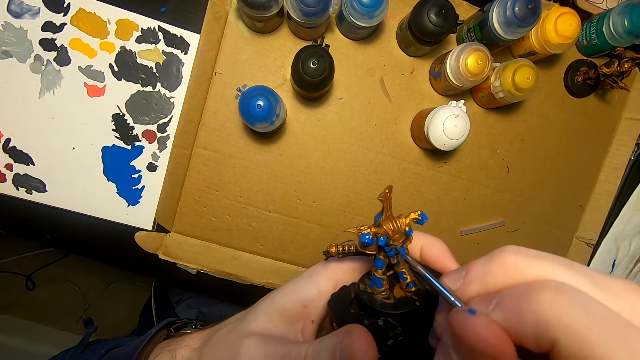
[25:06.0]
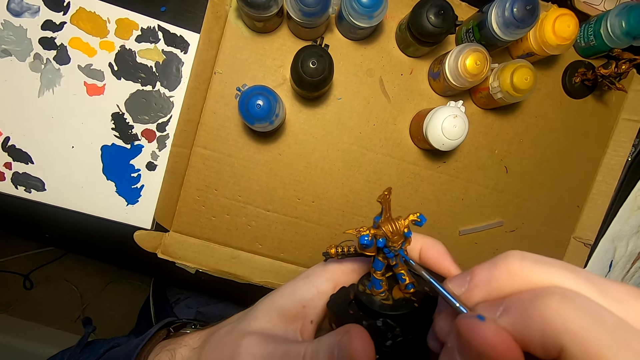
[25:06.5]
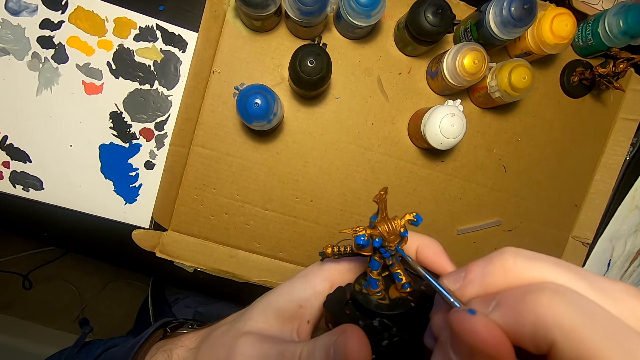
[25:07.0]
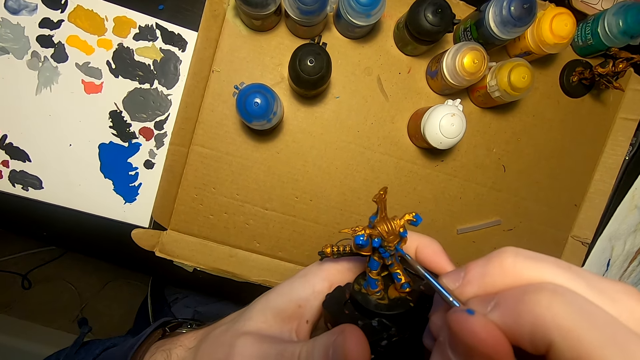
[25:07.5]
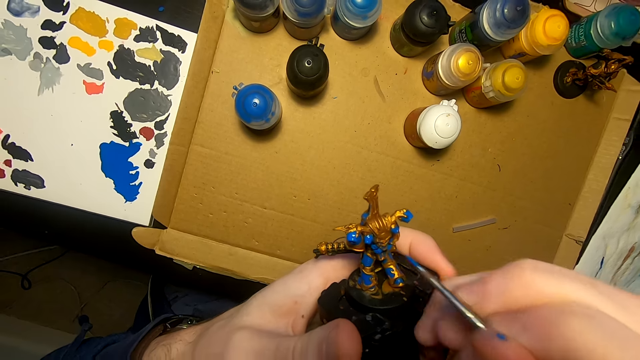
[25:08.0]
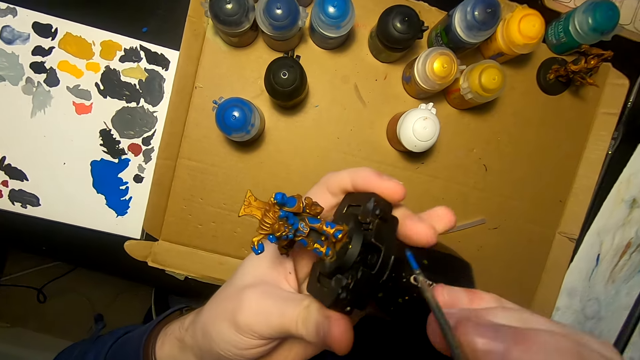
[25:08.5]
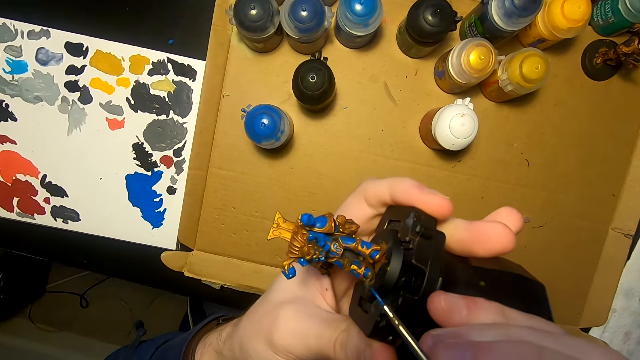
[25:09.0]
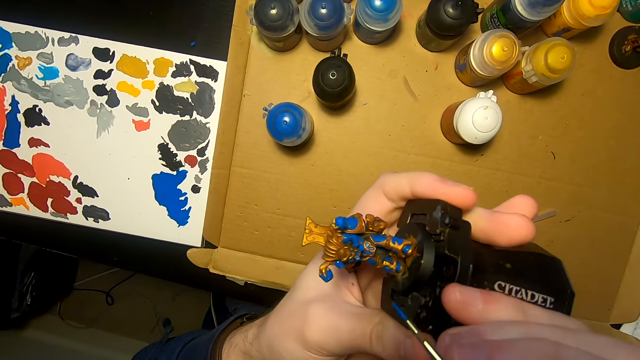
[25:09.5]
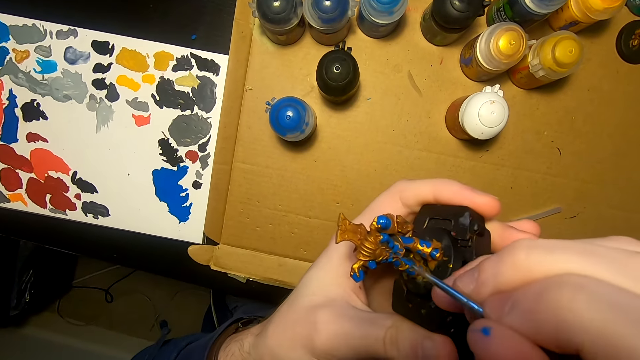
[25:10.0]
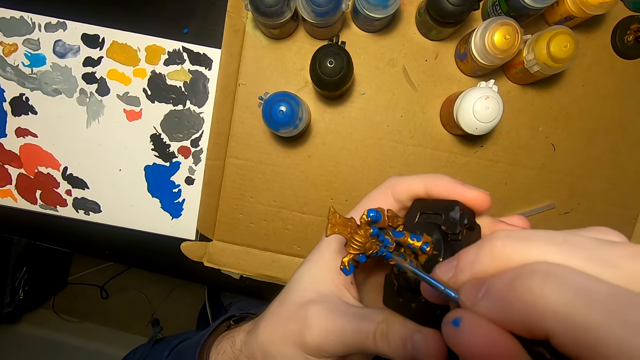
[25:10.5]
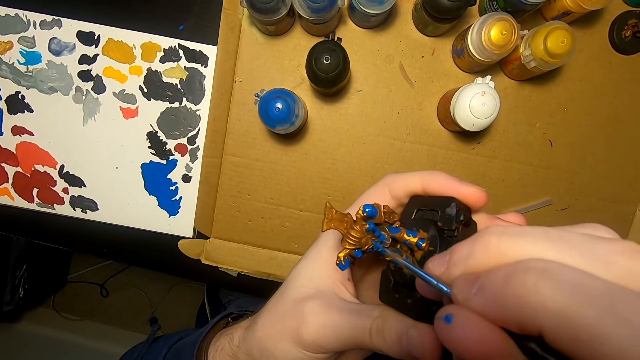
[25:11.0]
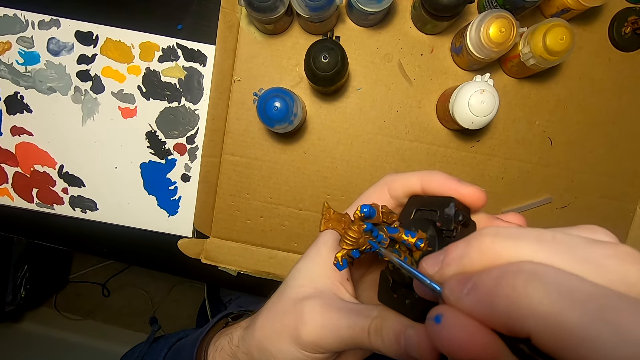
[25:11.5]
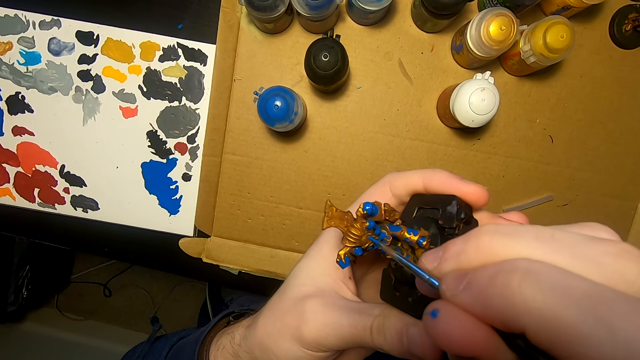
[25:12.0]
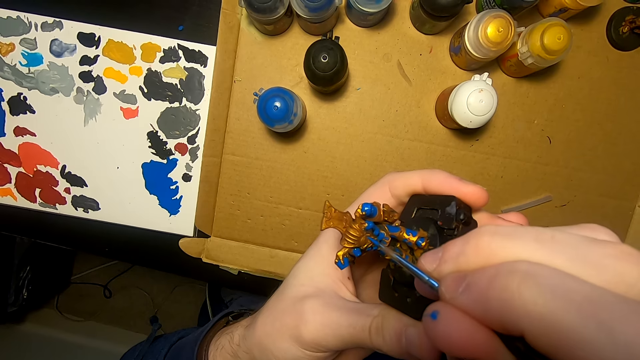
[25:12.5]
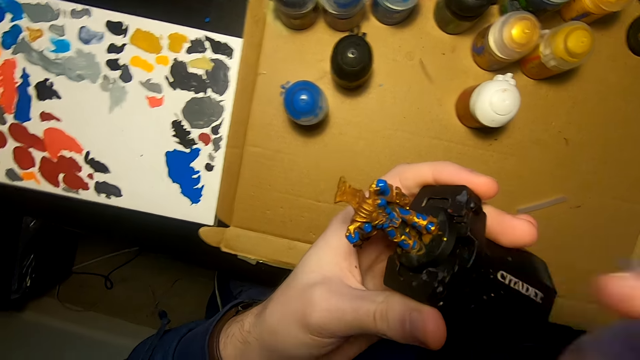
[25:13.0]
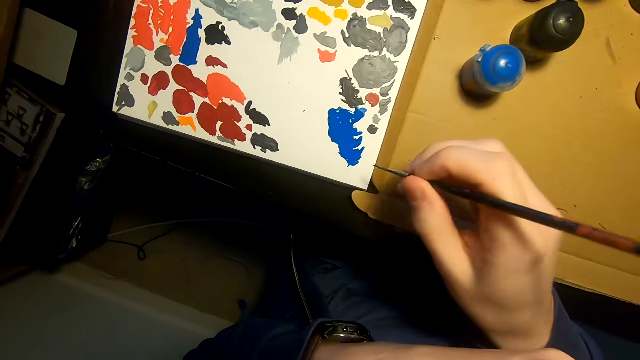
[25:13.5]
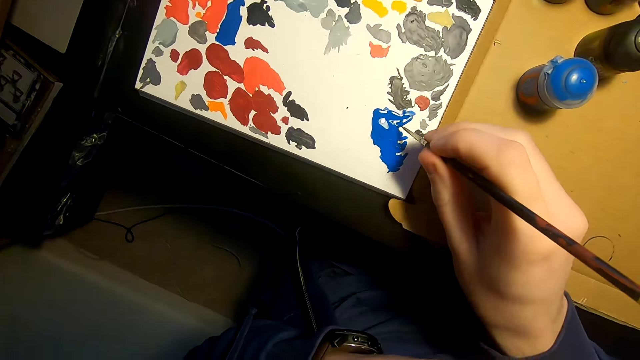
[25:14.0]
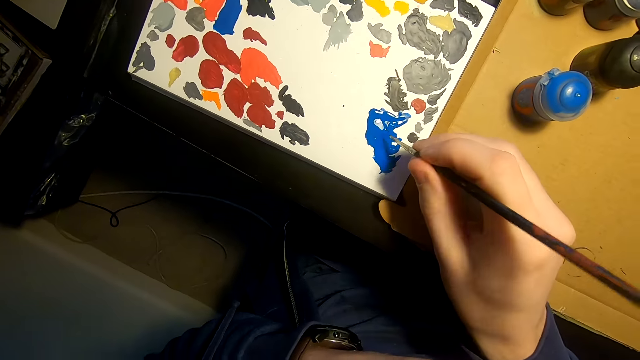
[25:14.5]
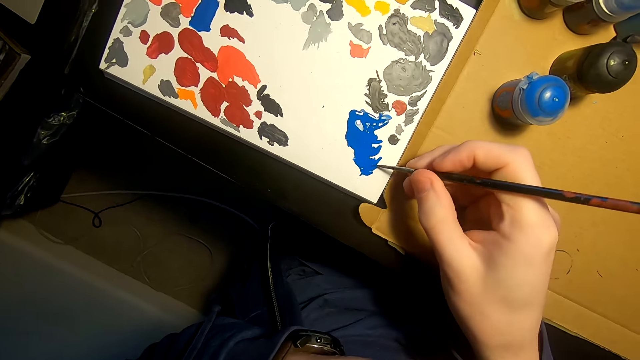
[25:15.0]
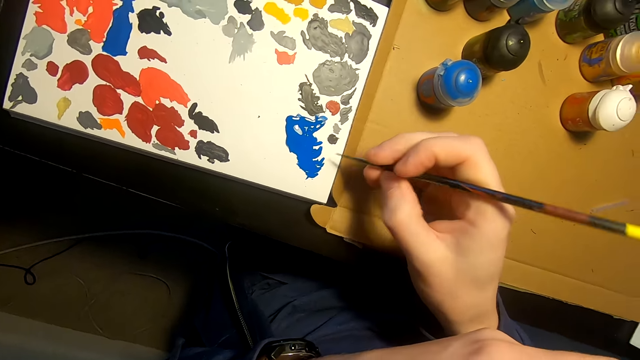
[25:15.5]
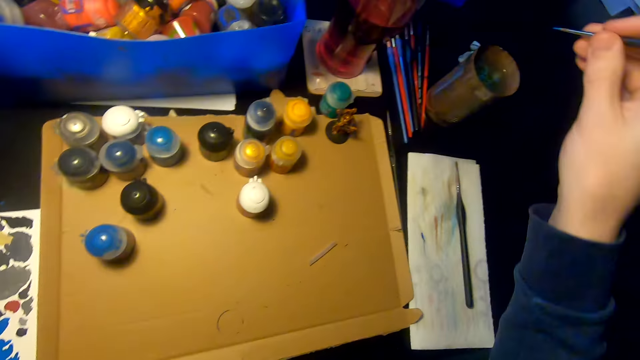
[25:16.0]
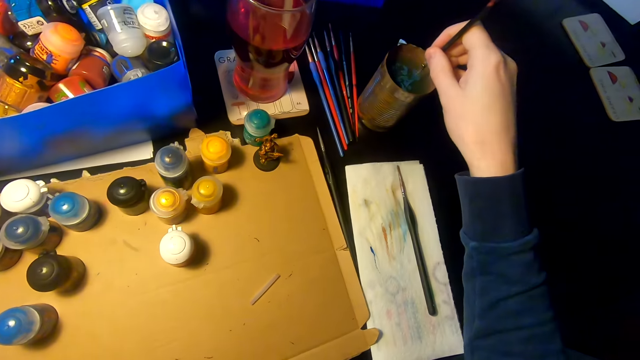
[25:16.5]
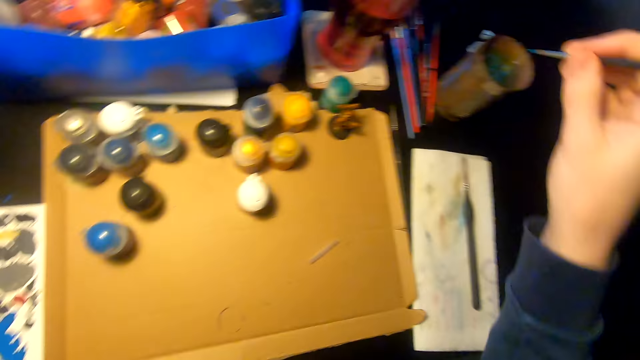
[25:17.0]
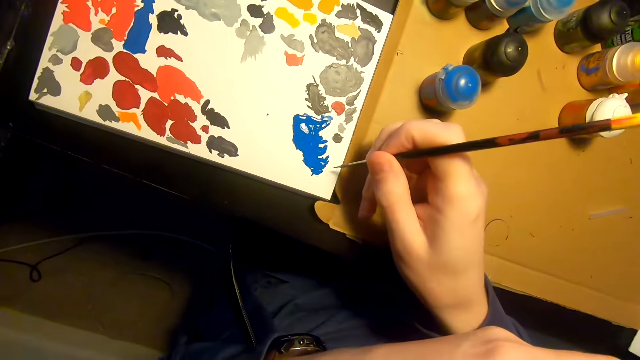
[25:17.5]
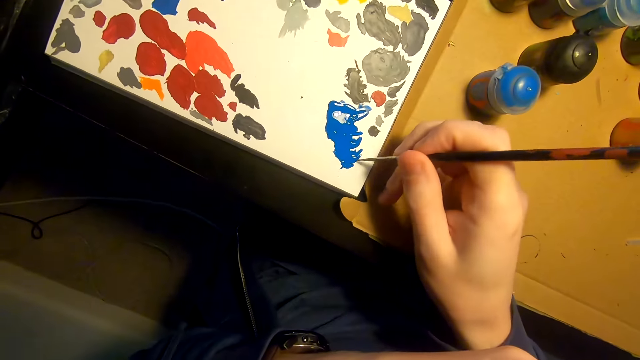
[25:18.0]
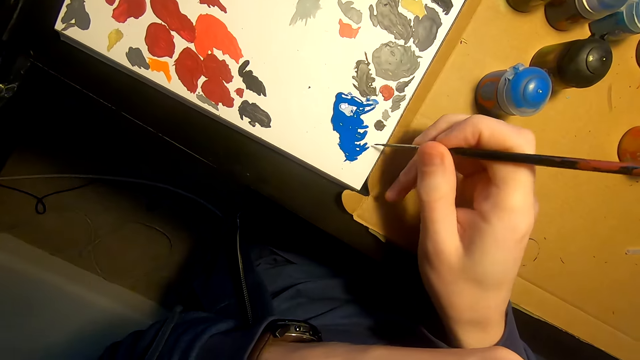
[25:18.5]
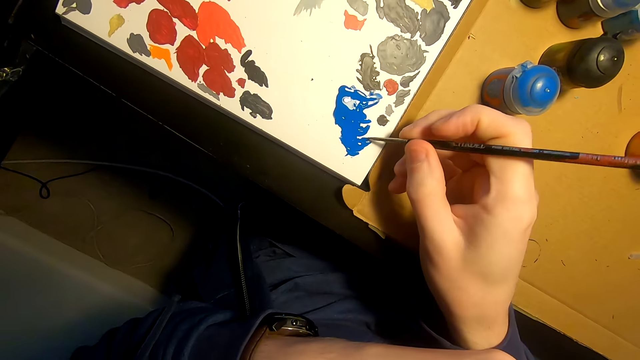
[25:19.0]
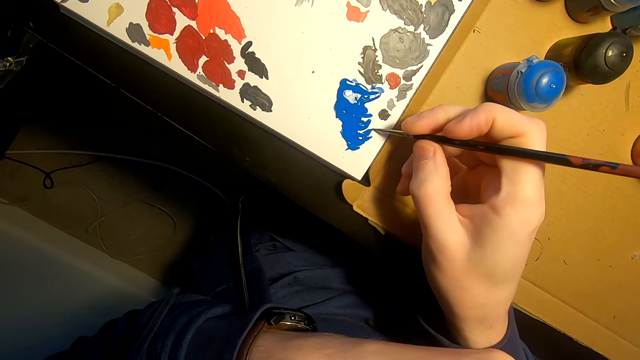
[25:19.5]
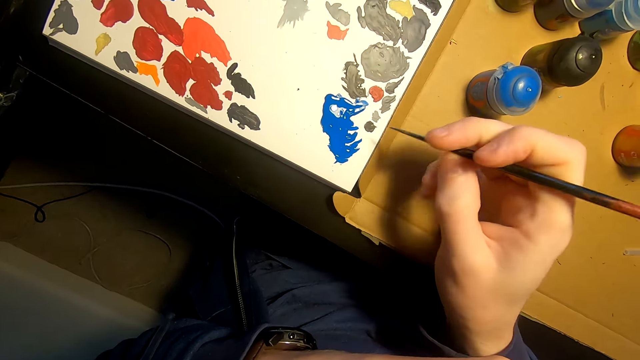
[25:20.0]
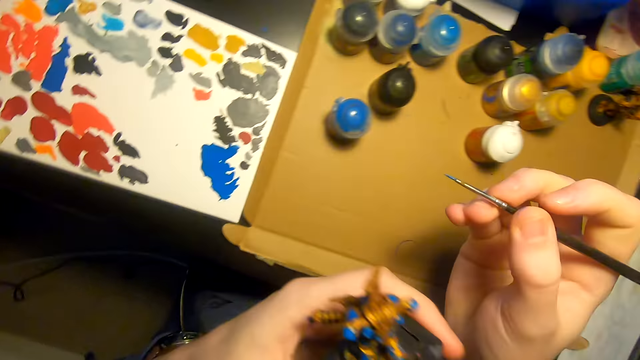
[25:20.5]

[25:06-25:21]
The camera wearer applies paint on something. They turn something. They apply paint on something. They dip the paint brush in the paint. They dip the paint brush in a tin of water. They dip the paint brush in the paint.

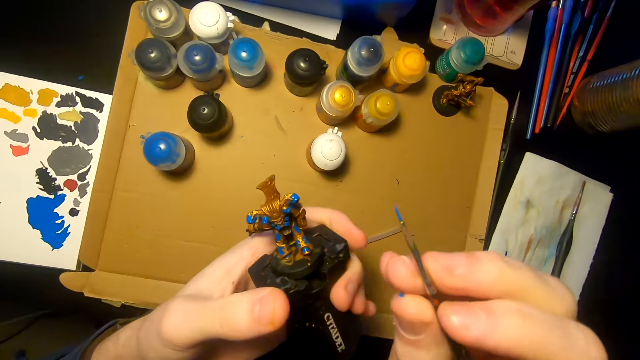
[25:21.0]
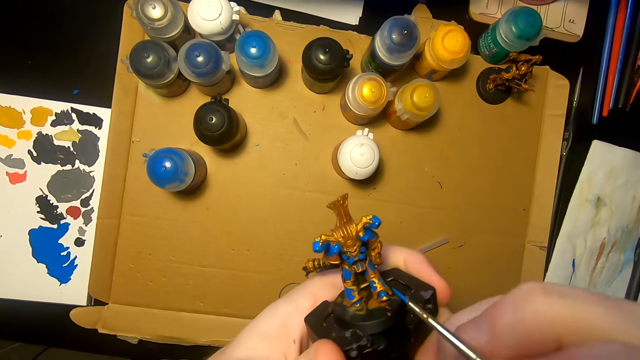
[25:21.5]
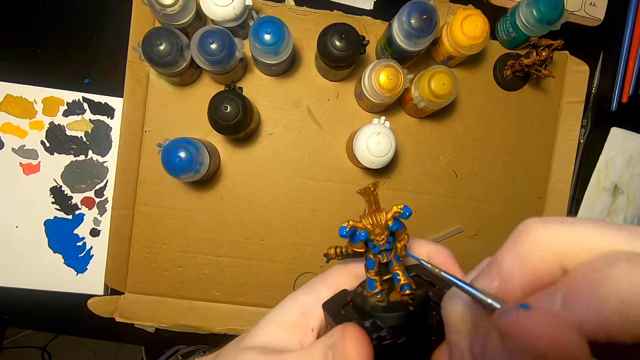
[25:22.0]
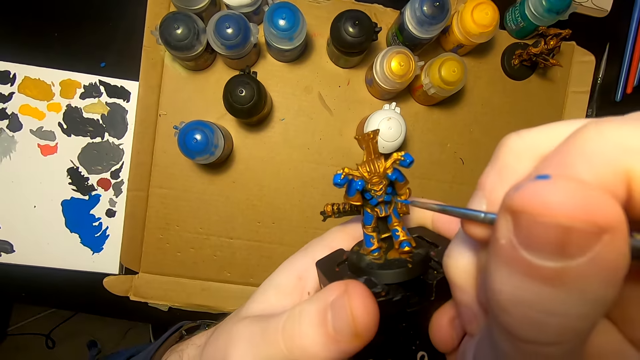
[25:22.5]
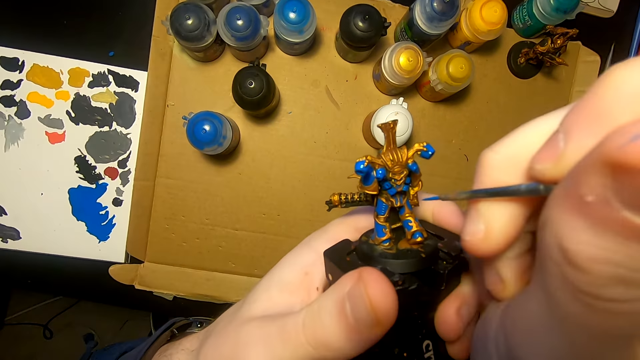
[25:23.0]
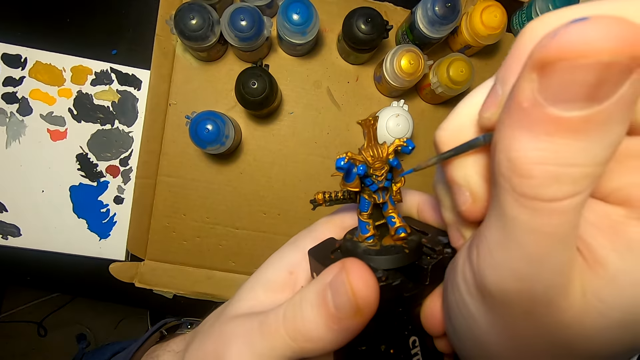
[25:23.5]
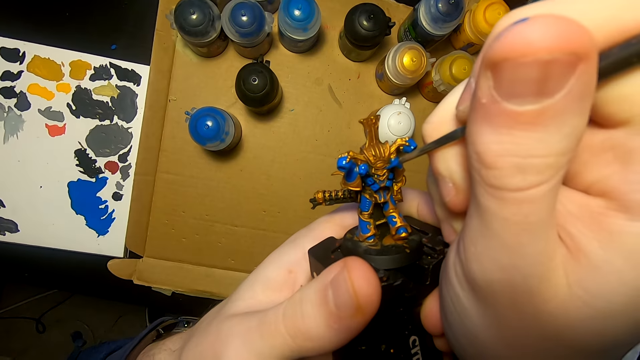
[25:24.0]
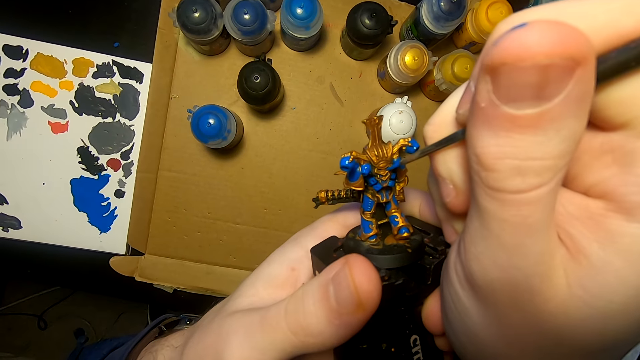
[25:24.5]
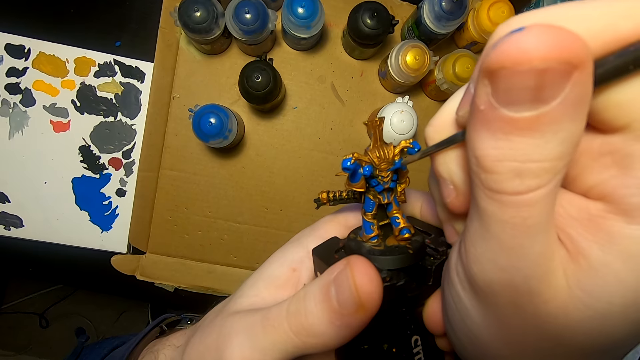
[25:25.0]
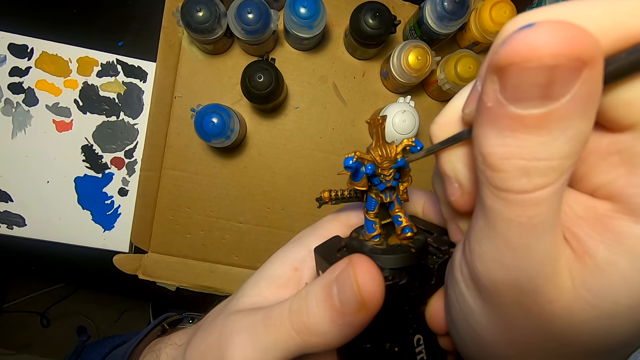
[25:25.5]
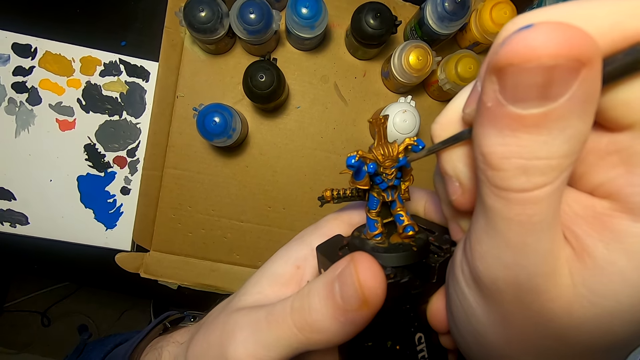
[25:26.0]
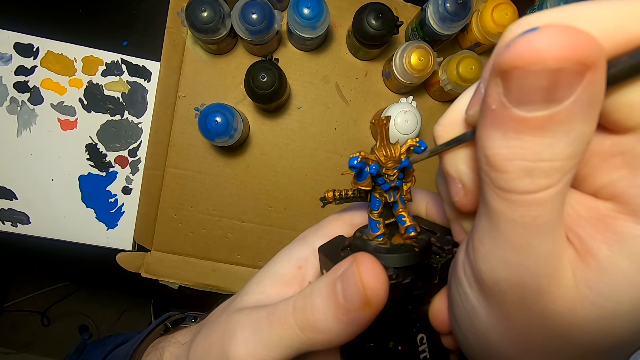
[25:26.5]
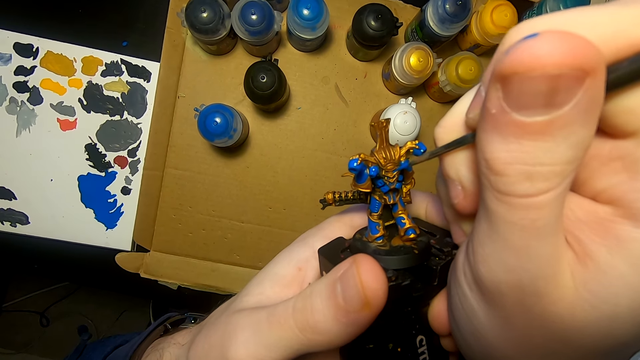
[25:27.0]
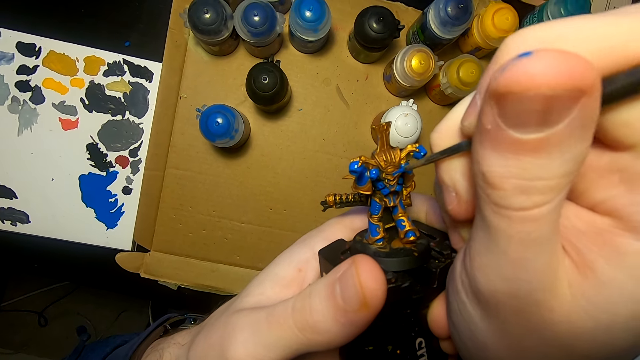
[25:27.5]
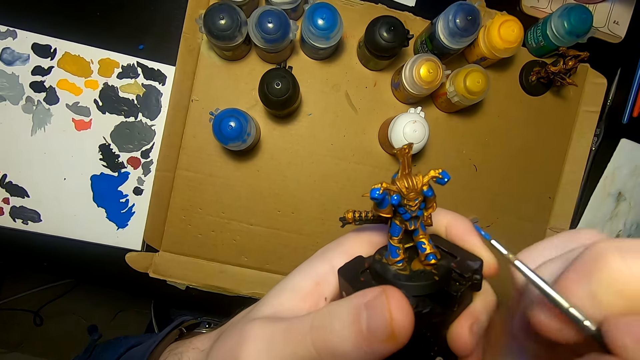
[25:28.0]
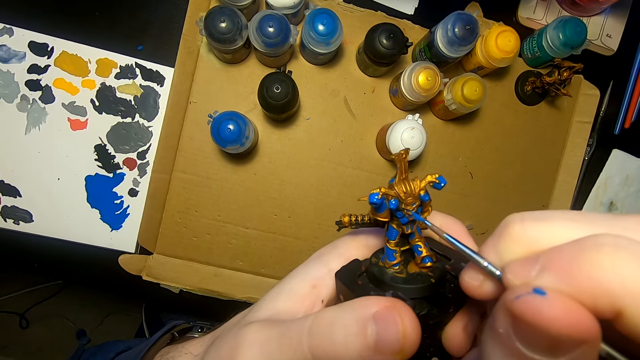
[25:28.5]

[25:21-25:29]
The camera wearer paints the model sculpture with a painting brush. They apply paint on something.
